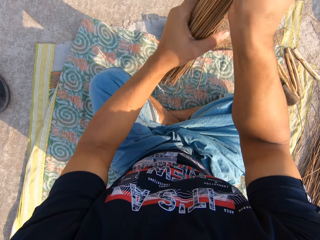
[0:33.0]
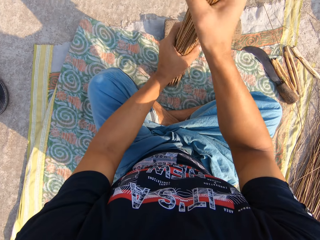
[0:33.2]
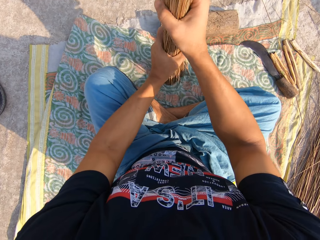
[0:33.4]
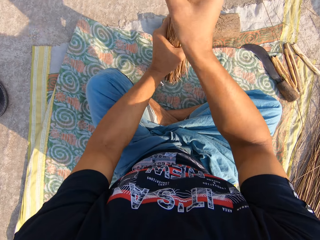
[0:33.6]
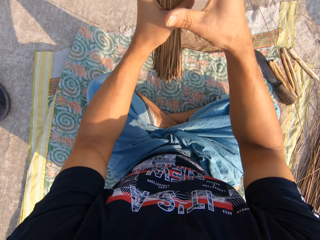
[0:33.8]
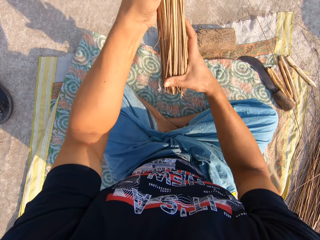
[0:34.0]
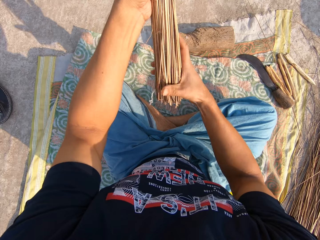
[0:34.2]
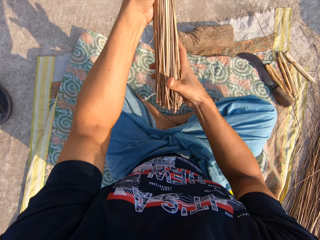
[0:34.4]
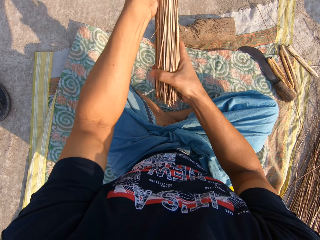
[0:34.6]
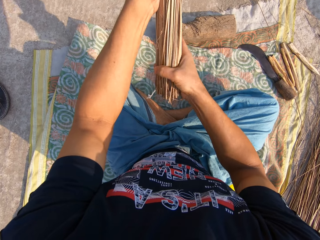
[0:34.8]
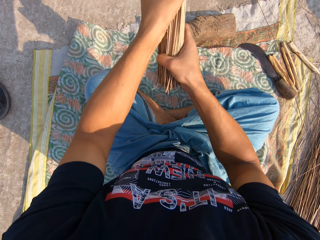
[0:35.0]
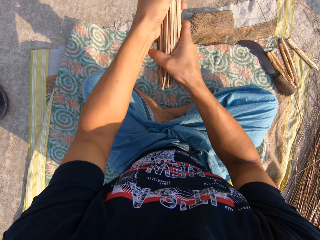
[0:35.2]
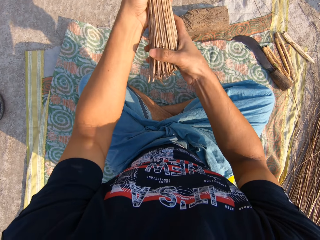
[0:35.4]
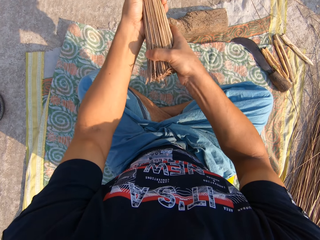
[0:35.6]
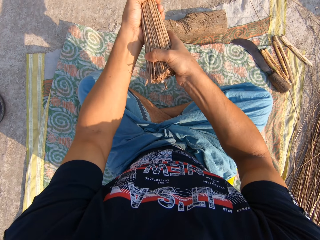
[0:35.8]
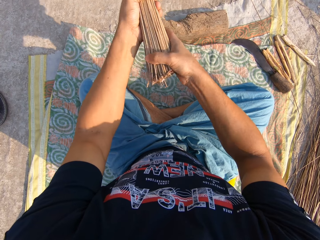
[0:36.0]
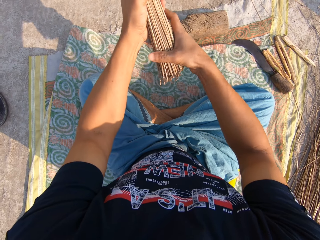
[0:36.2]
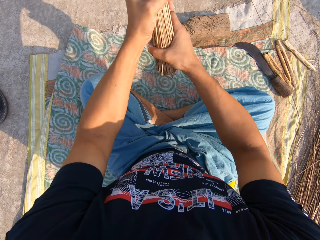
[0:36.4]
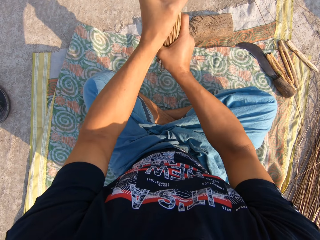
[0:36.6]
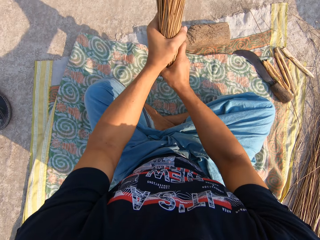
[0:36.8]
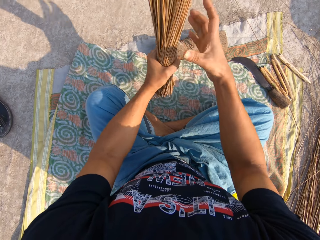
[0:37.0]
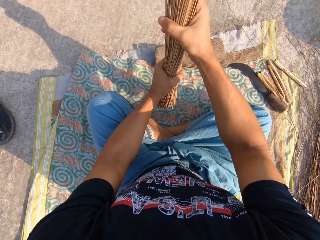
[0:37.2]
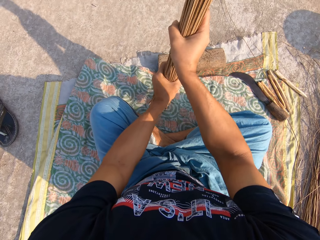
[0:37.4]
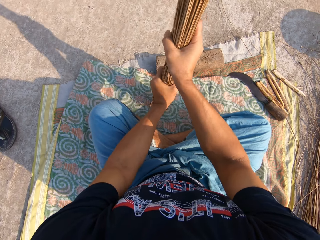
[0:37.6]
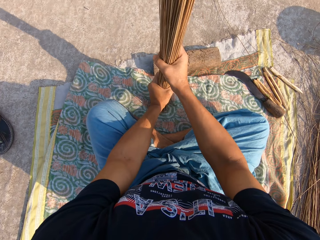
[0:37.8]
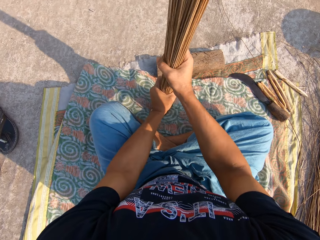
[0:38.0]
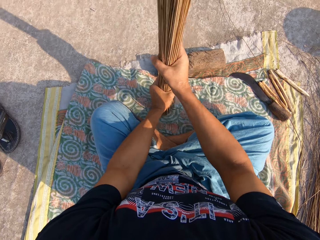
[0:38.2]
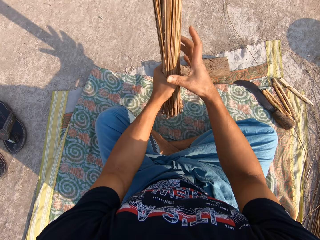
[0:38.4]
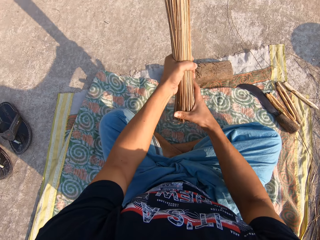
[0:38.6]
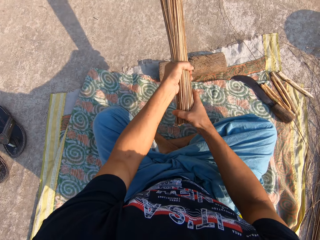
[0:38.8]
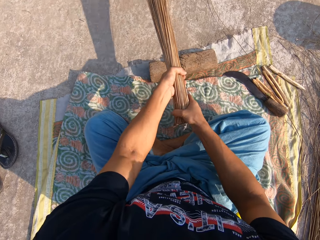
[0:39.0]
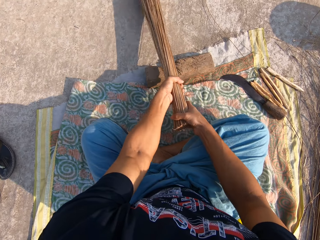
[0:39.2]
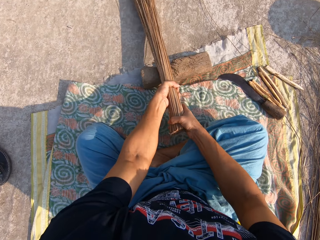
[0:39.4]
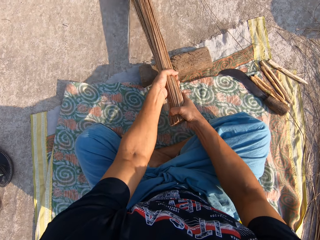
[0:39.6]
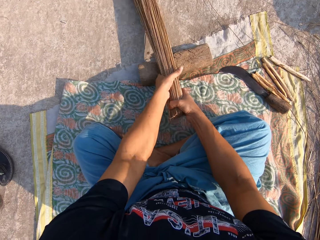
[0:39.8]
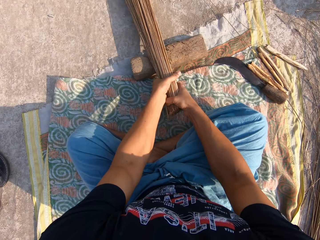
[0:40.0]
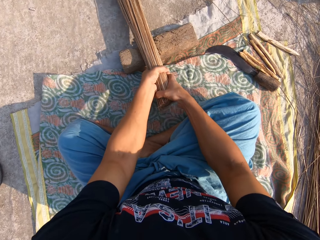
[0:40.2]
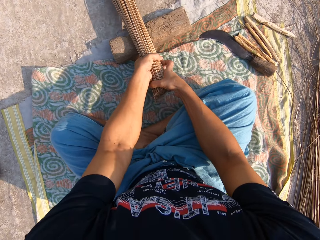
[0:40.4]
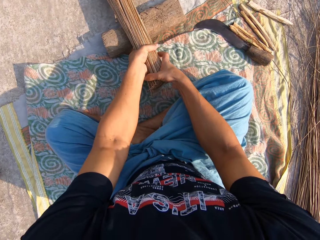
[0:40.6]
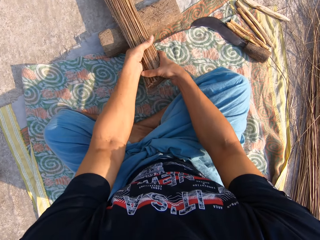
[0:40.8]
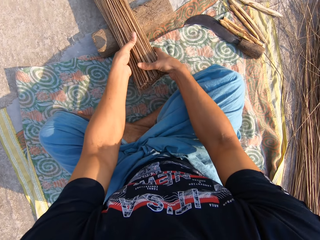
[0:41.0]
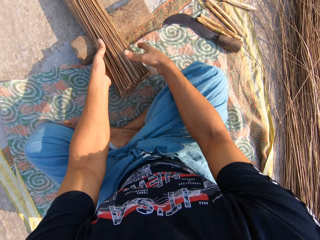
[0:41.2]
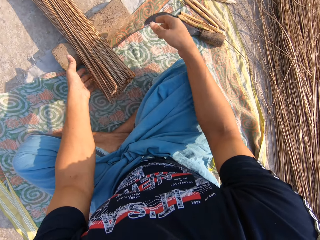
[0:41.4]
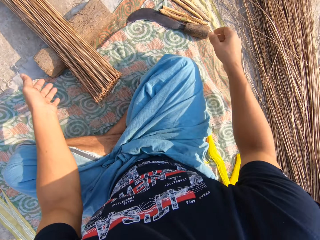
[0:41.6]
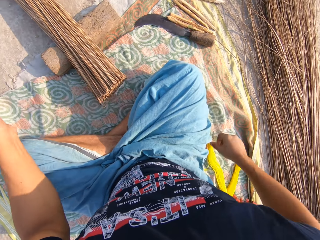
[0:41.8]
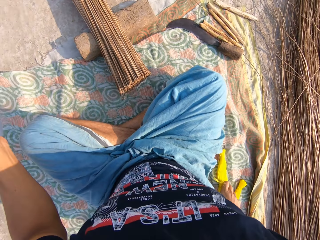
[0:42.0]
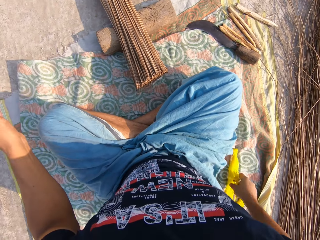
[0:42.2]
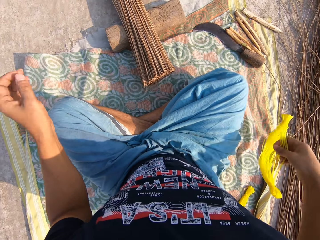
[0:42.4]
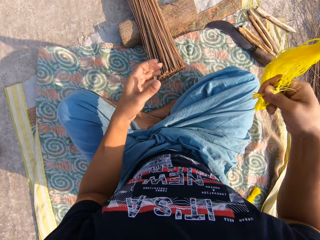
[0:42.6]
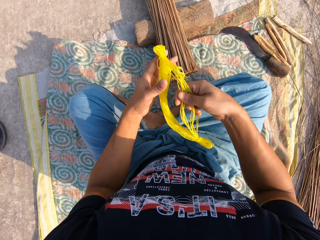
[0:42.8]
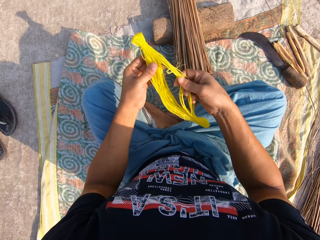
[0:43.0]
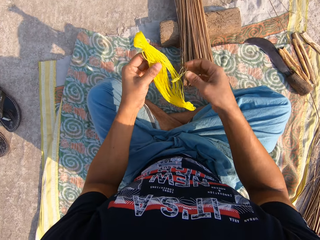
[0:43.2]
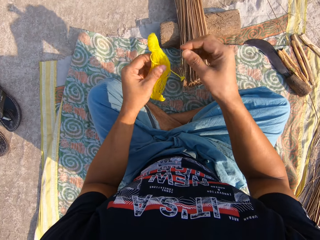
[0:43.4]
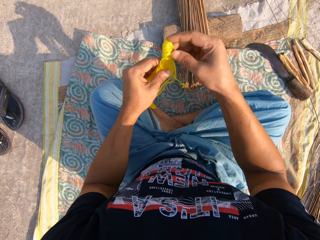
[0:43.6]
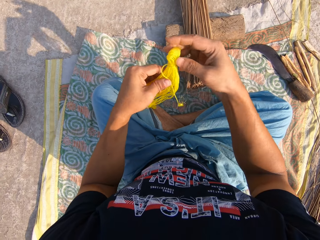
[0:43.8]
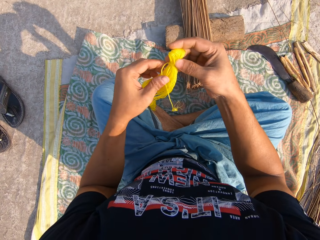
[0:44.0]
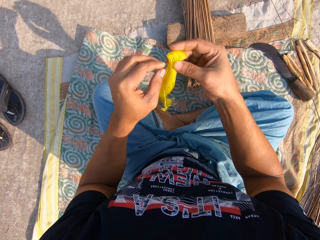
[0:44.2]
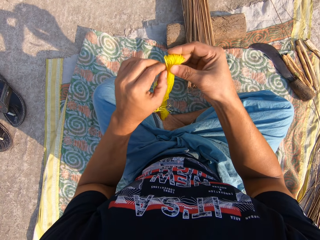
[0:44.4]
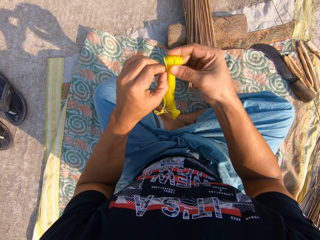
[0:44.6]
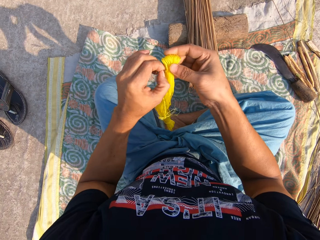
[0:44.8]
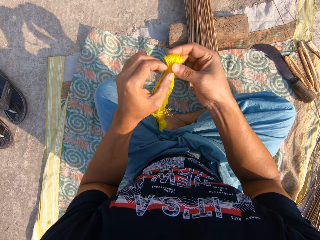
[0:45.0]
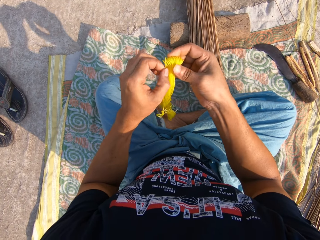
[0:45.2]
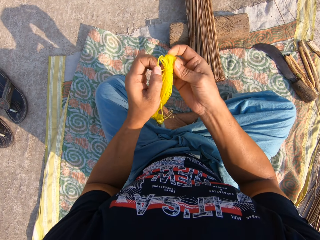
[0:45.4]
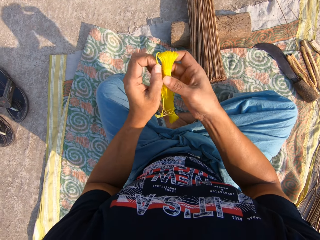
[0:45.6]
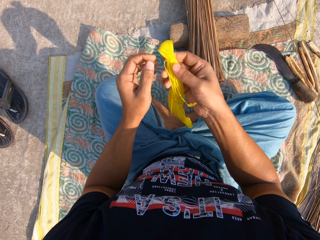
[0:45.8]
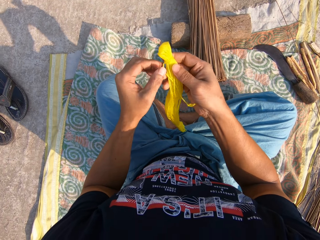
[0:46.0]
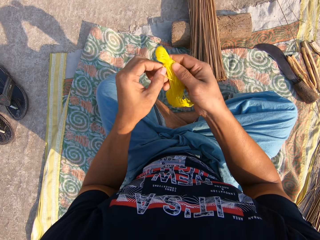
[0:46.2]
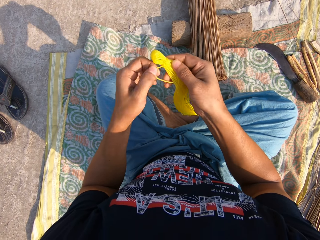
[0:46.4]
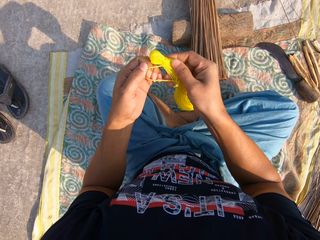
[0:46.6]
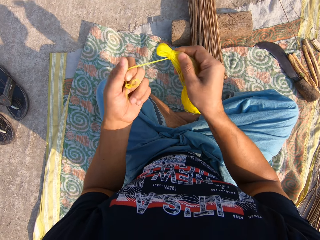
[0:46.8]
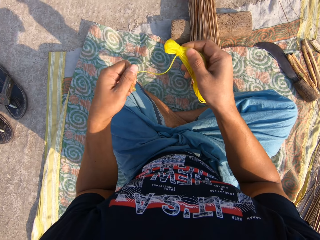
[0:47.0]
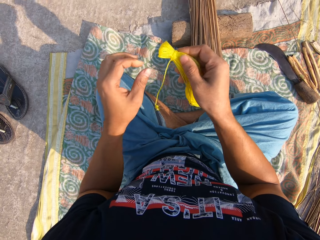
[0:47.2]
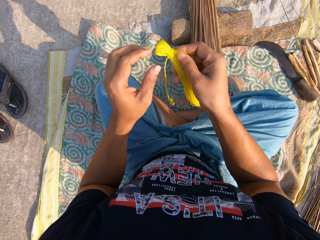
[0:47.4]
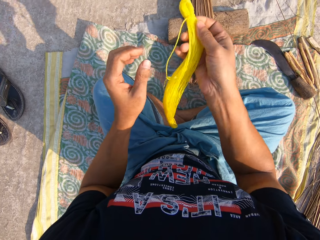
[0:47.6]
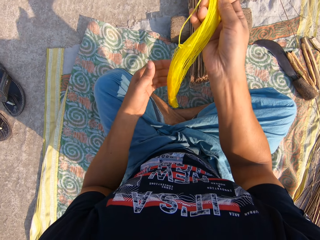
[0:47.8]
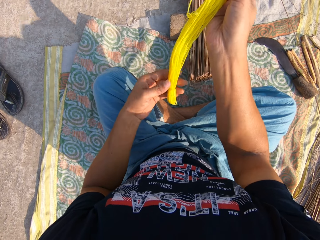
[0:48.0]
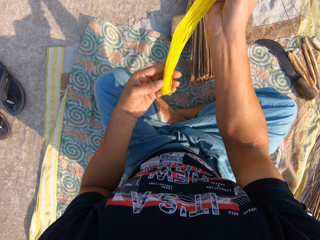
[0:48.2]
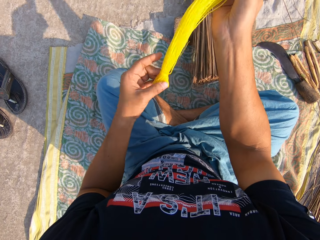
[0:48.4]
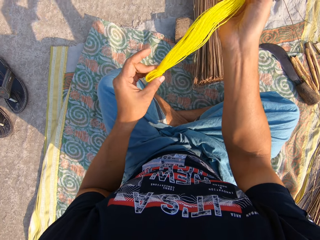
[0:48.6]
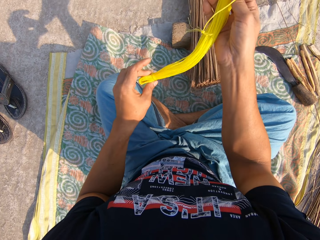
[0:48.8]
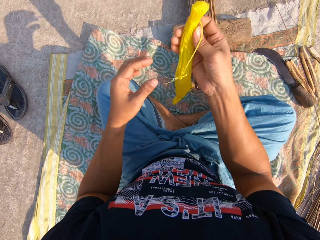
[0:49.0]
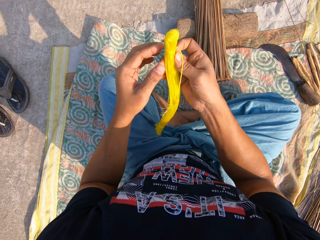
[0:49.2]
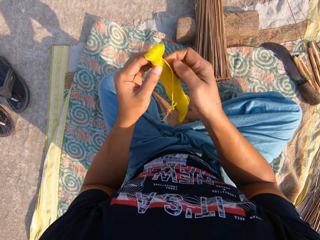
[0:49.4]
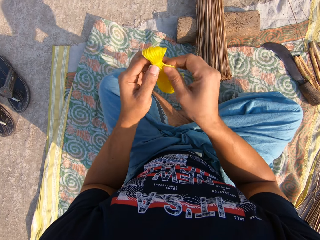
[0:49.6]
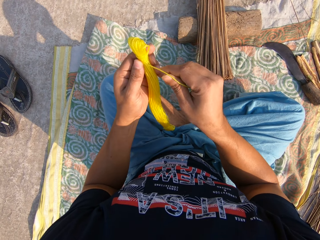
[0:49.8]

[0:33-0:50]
The camera wearer places the broomsticks on the floor with both hands. He picks up a rope with his right hand. He untangles the rope with both hands. He unties the rope.

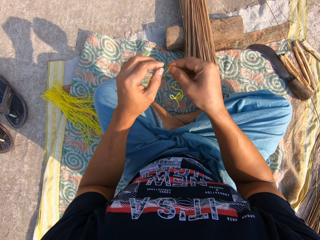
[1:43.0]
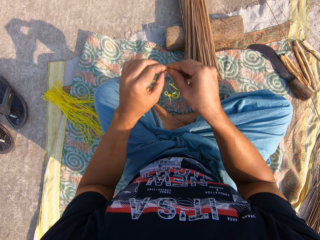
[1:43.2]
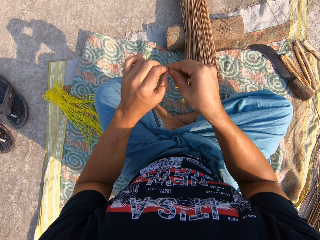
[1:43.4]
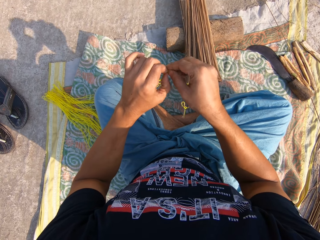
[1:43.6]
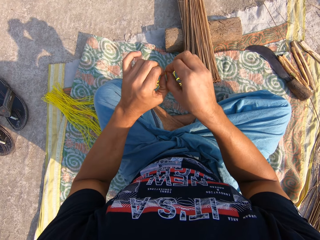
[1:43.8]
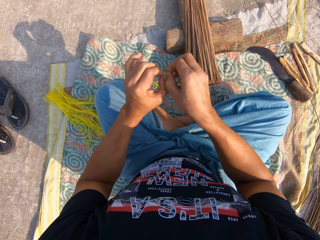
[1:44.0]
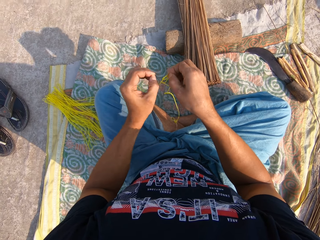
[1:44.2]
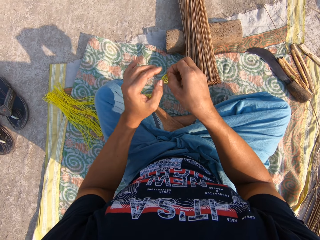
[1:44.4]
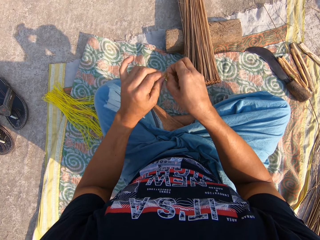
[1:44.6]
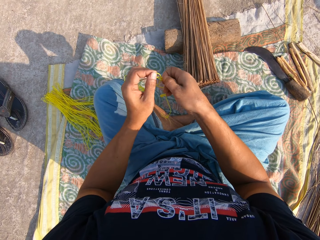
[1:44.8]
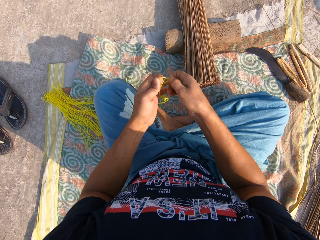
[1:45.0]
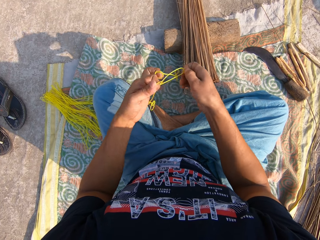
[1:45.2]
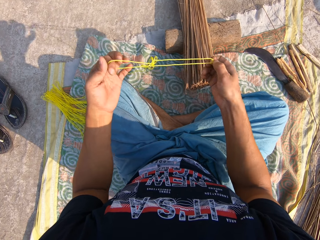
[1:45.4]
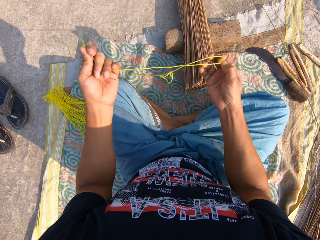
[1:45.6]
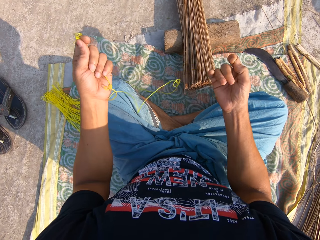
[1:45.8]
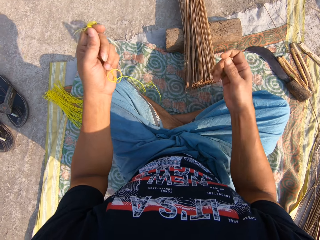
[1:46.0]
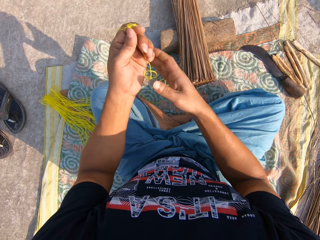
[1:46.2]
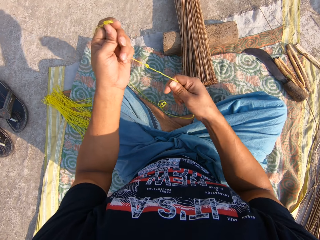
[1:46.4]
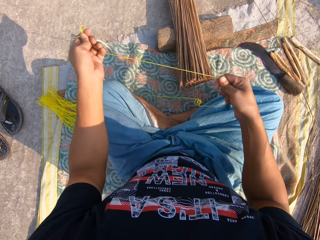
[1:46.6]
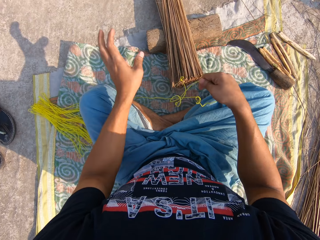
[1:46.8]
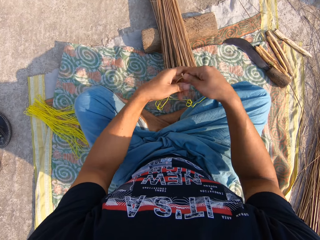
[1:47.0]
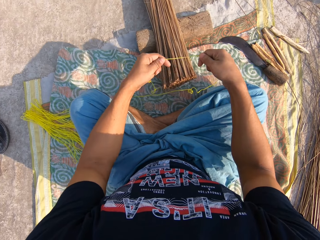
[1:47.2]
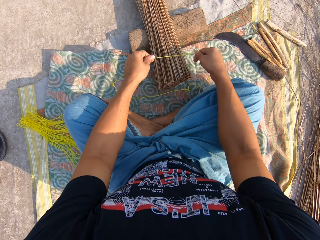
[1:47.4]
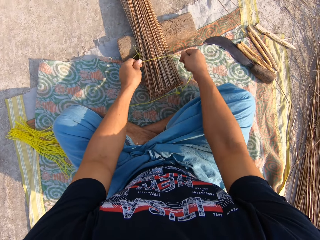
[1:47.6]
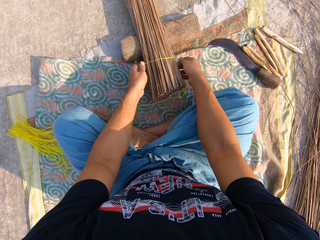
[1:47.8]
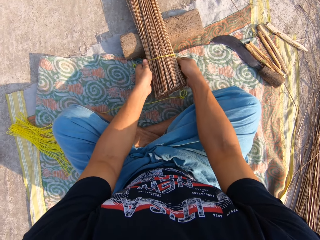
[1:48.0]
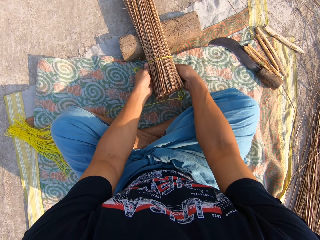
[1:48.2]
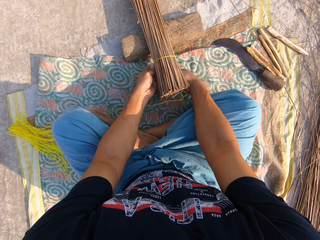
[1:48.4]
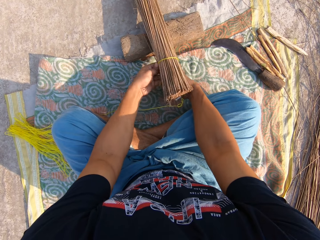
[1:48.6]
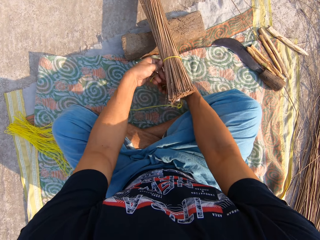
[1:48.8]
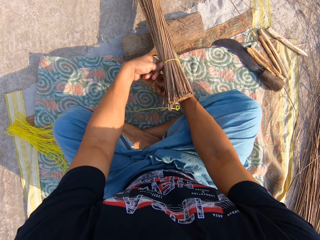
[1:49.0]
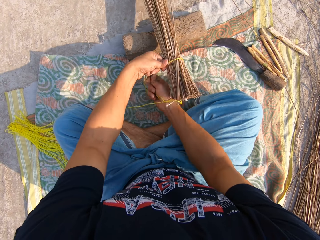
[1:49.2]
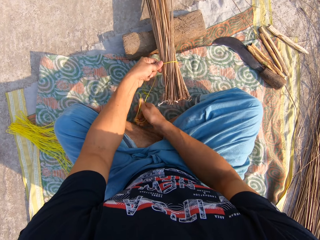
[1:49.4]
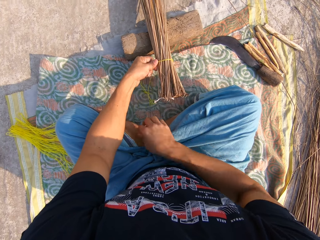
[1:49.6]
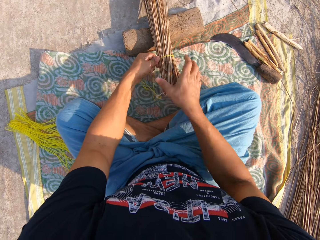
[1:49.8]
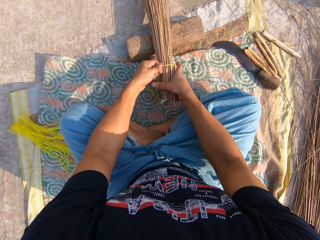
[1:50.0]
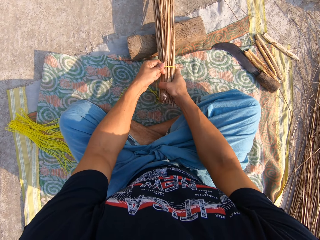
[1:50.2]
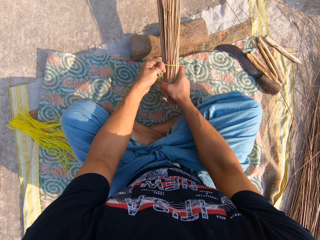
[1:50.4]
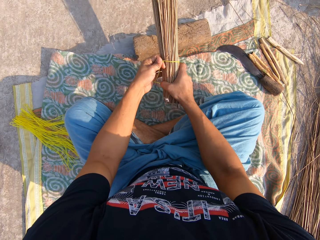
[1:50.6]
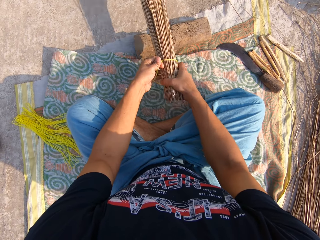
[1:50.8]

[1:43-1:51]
The camera wearer unties the knot. They tie the rope around the broom with both hands.
